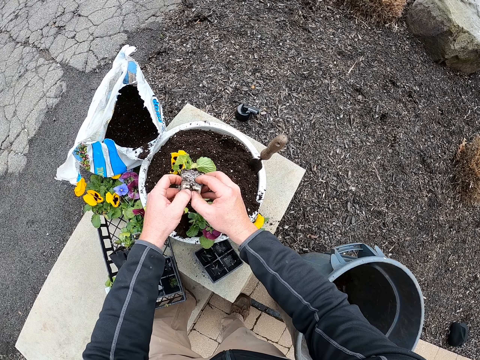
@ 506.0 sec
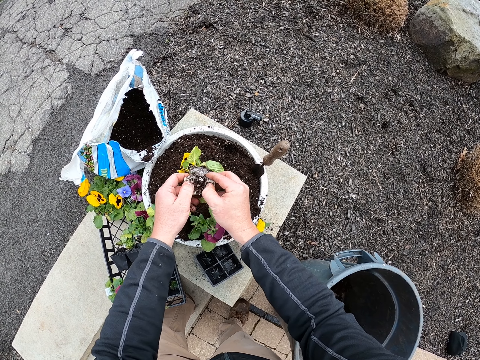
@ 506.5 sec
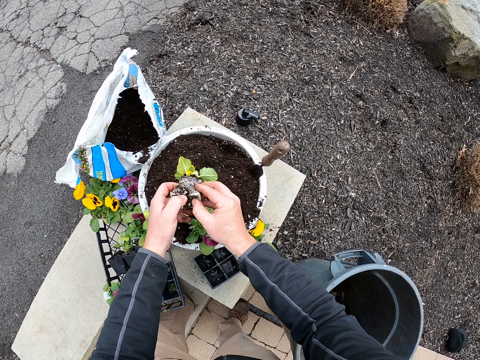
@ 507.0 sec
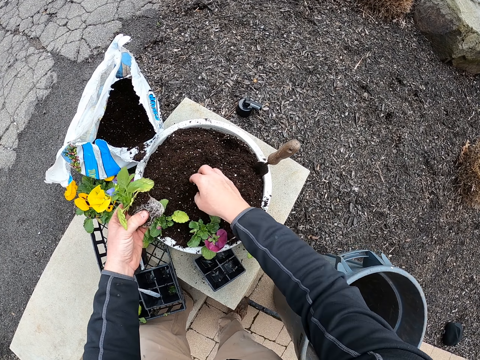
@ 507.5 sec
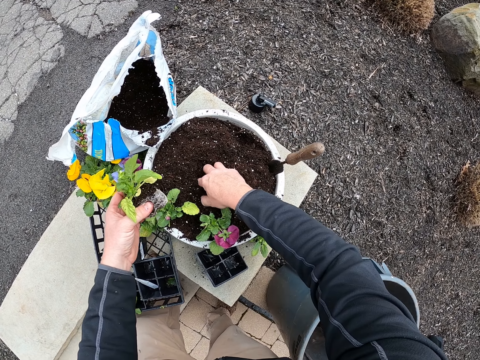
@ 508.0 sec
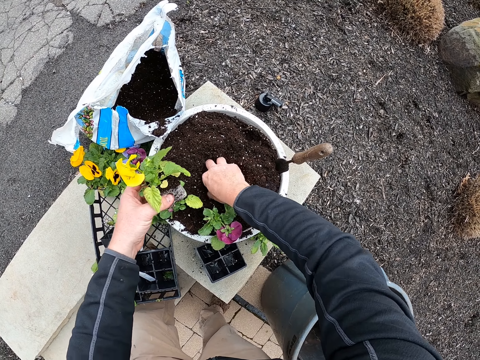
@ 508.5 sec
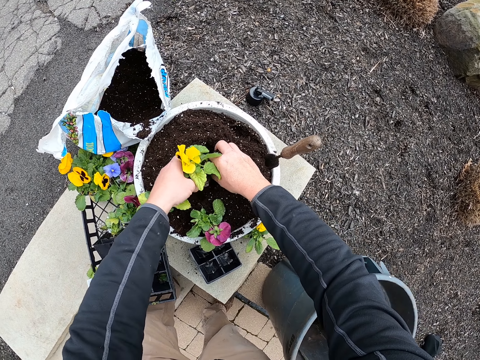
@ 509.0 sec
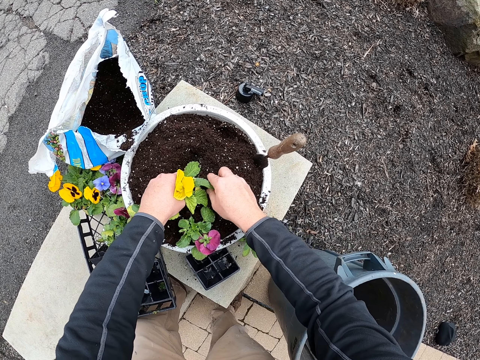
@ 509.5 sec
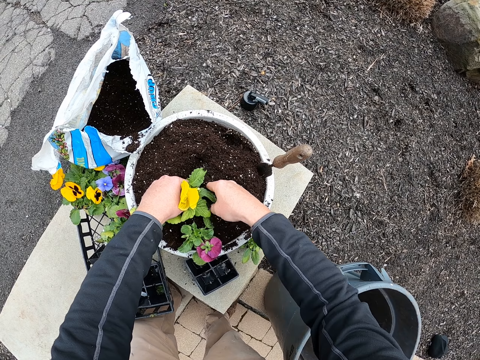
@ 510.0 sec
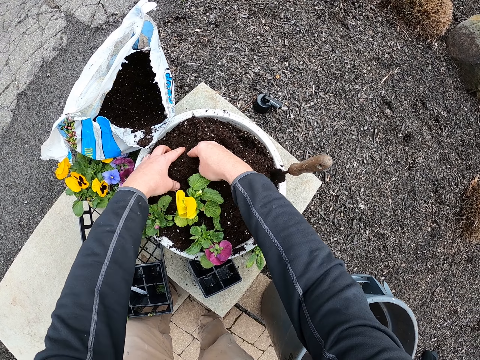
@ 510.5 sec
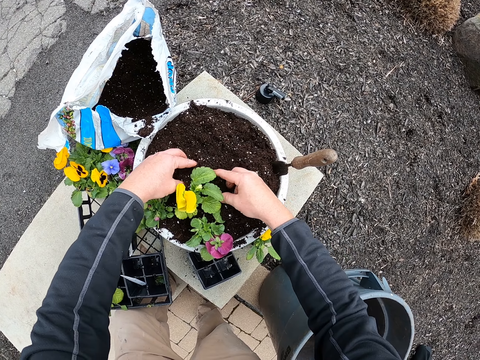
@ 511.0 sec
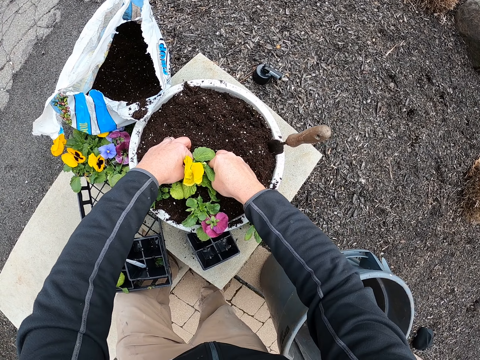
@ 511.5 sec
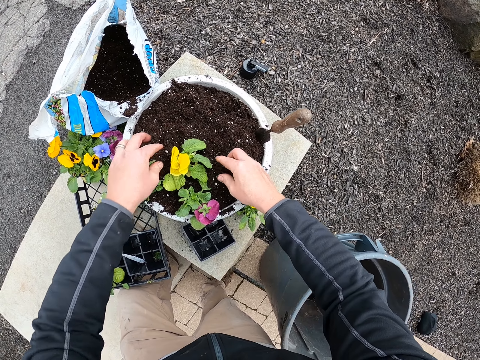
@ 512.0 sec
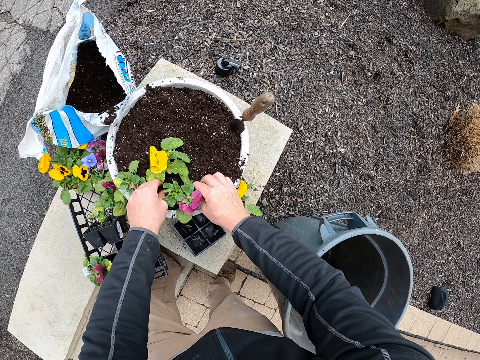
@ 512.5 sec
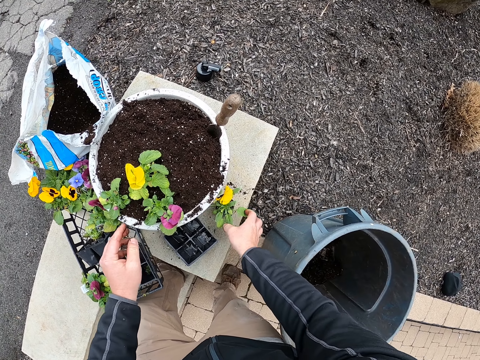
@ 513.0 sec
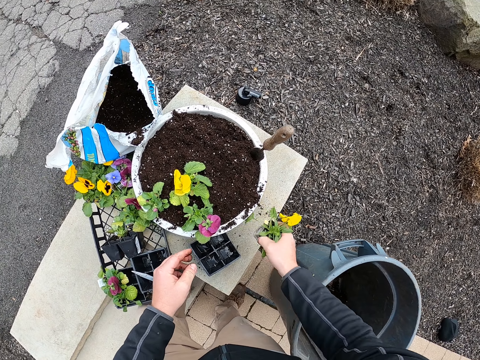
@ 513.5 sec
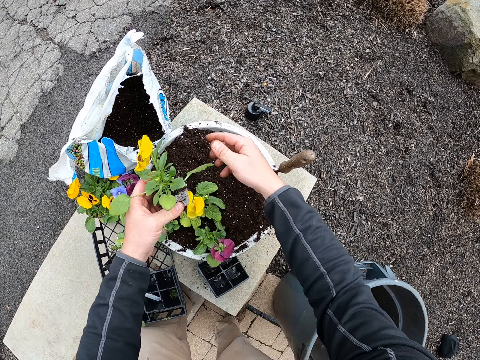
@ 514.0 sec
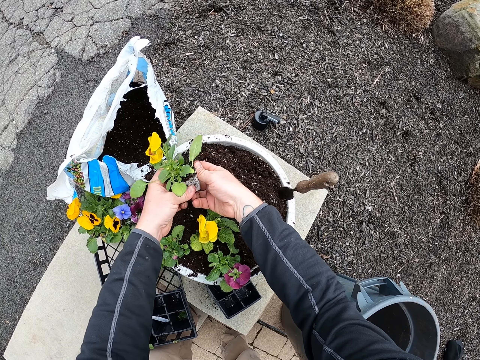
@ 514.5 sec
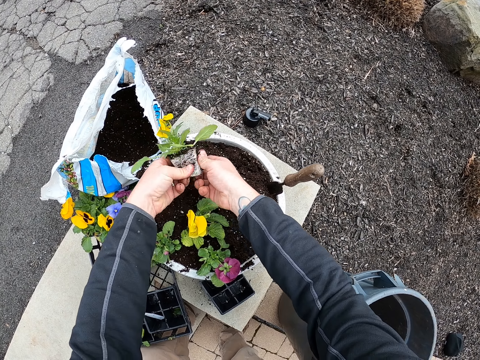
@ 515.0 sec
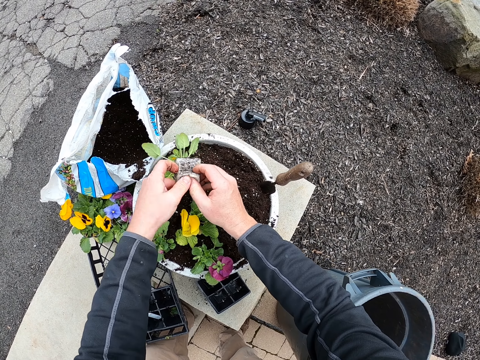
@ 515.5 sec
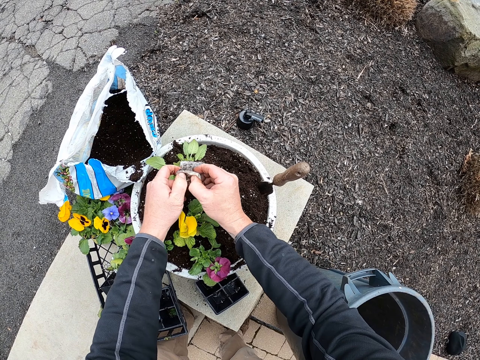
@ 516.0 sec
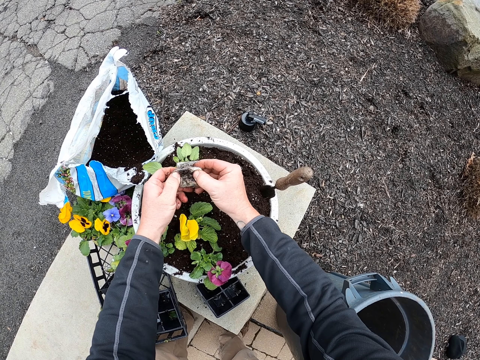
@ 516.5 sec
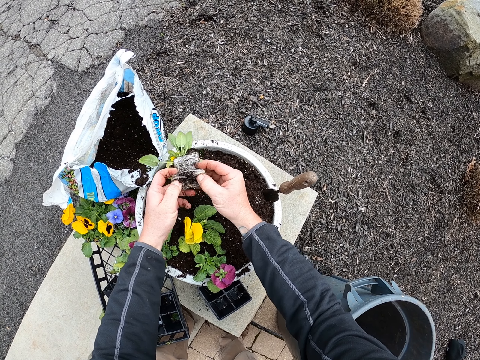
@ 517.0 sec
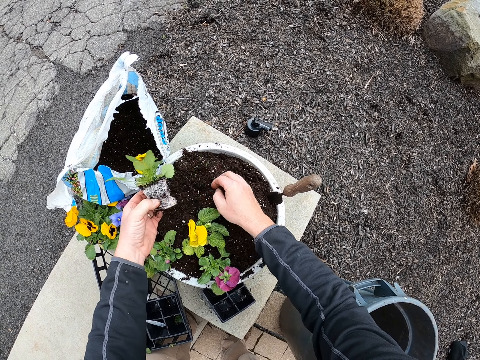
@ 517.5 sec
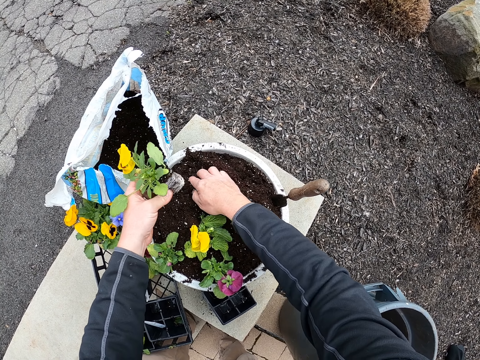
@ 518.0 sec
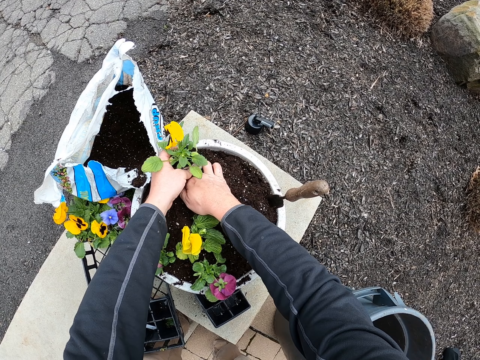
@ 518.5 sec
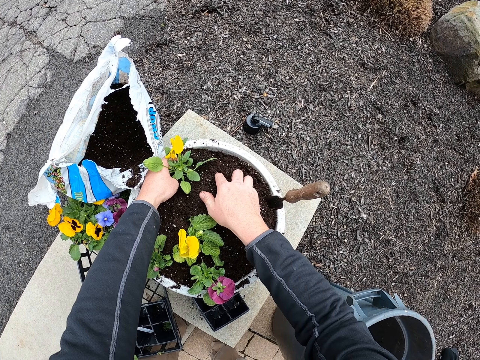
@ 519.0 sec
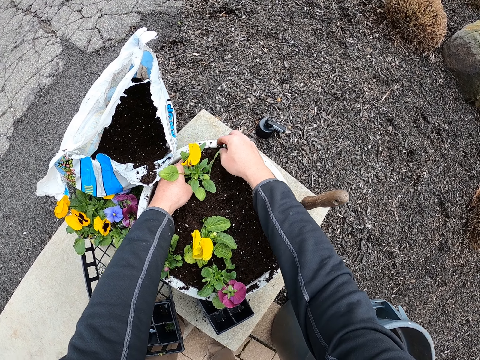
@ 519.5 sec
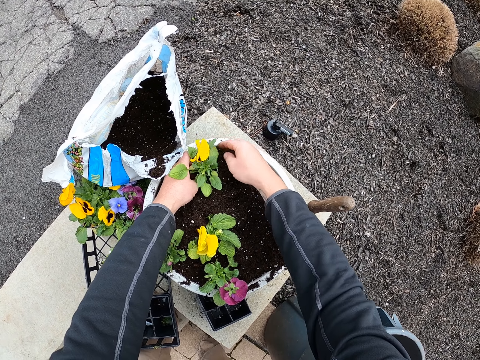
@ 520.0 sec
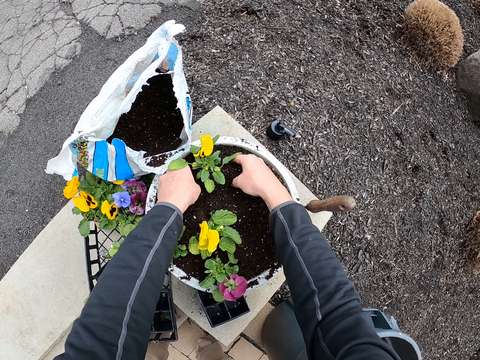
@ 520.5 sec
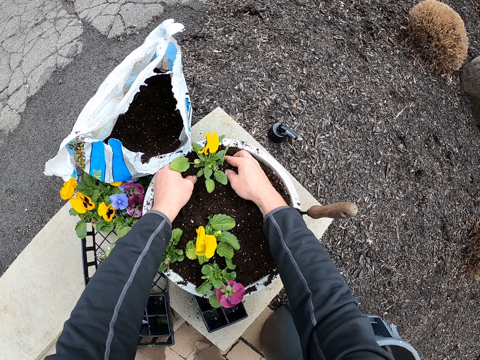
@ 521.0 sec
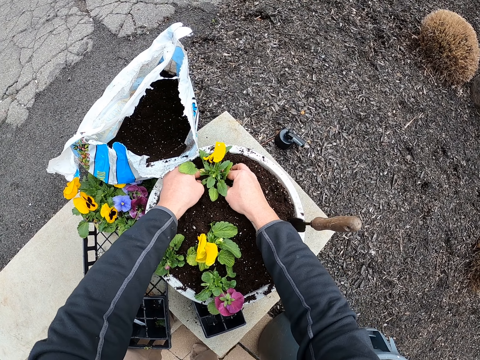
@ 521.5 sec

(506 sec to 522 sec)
The camera wearer takes a plant. They hold the plant. They touch the soil. They put the plant in the soil. They take the plant. They hold the plant. They touch the soil. They fix the plant in the soil.

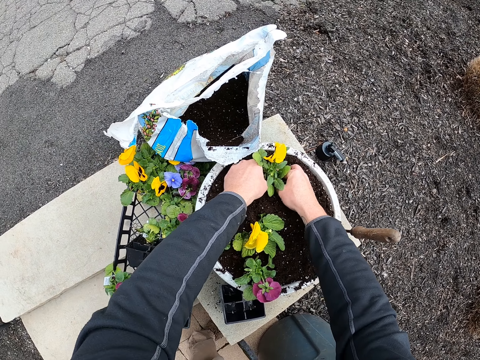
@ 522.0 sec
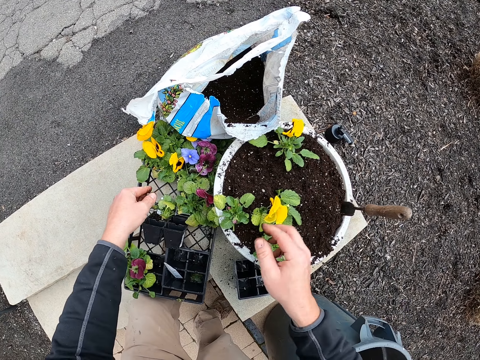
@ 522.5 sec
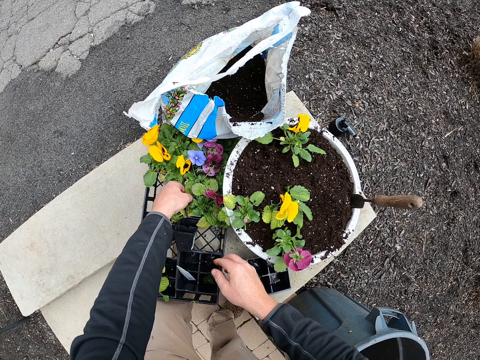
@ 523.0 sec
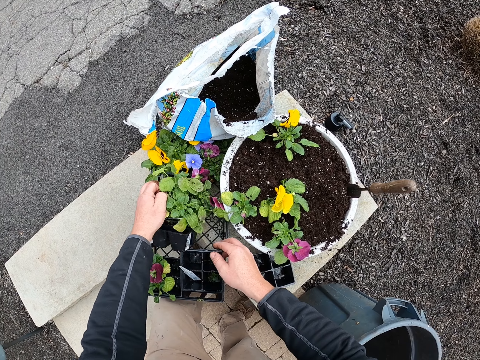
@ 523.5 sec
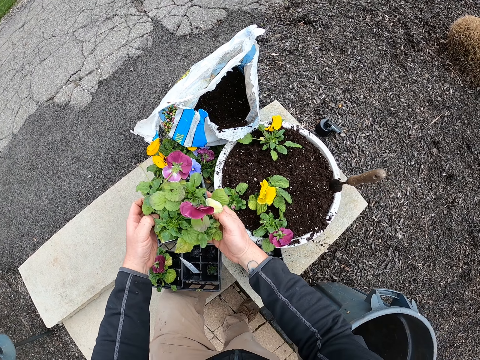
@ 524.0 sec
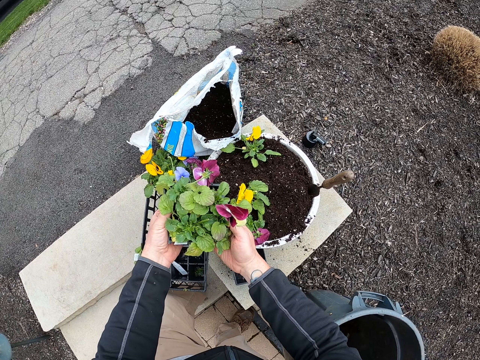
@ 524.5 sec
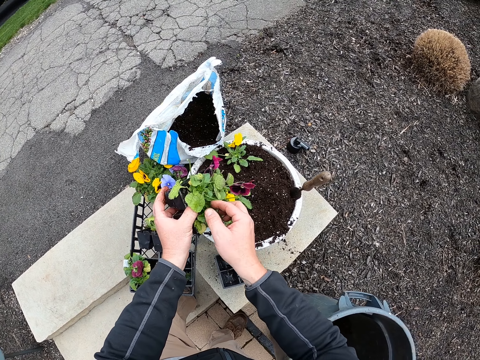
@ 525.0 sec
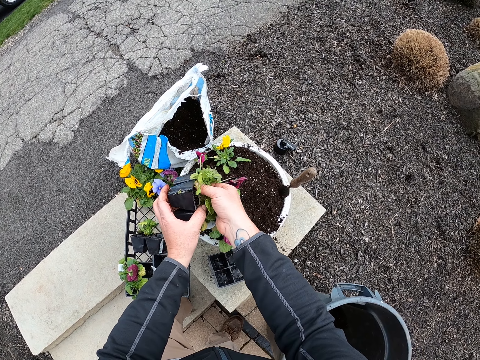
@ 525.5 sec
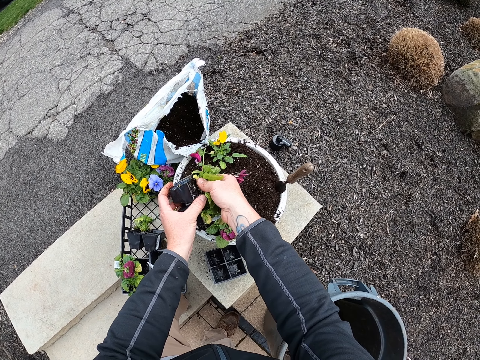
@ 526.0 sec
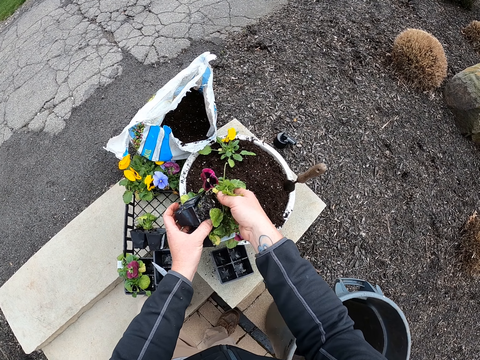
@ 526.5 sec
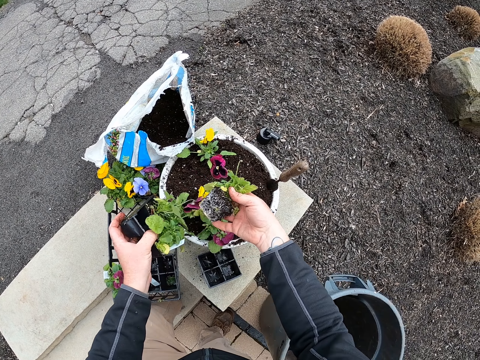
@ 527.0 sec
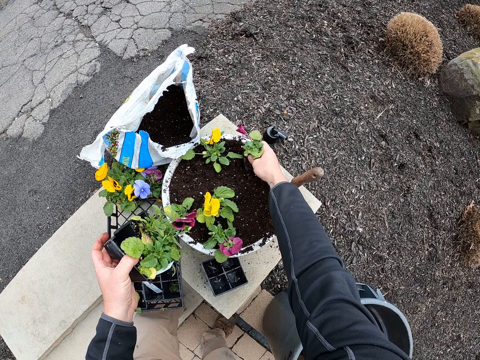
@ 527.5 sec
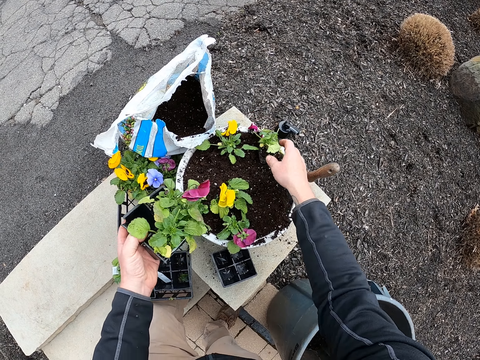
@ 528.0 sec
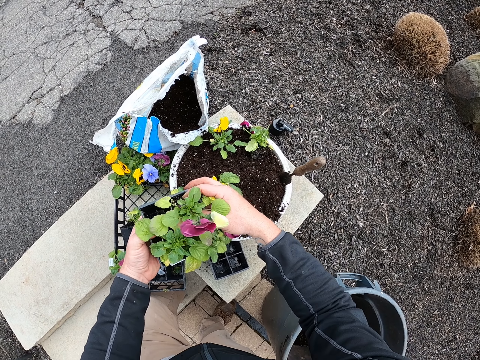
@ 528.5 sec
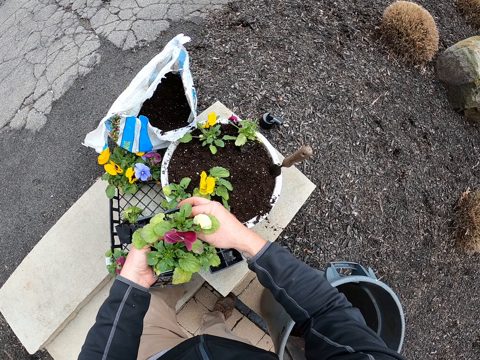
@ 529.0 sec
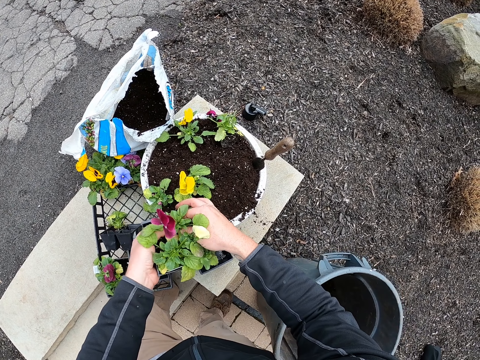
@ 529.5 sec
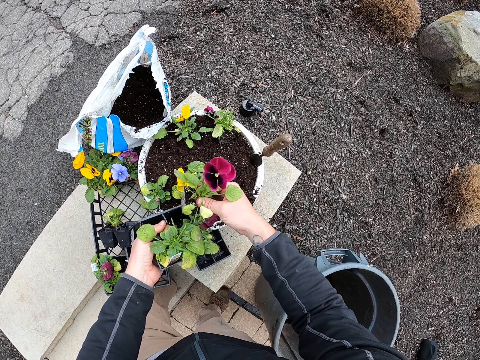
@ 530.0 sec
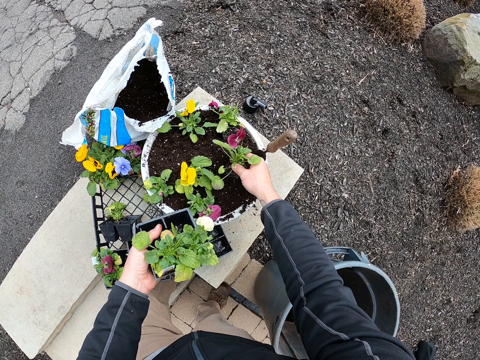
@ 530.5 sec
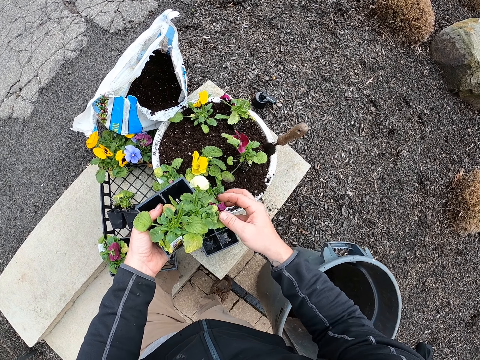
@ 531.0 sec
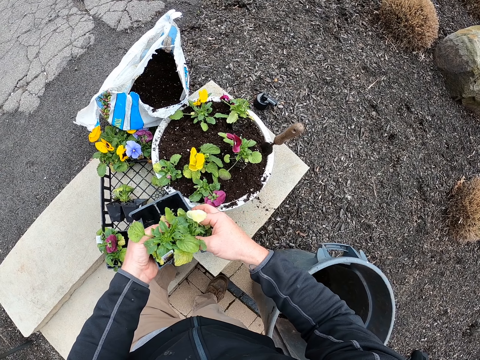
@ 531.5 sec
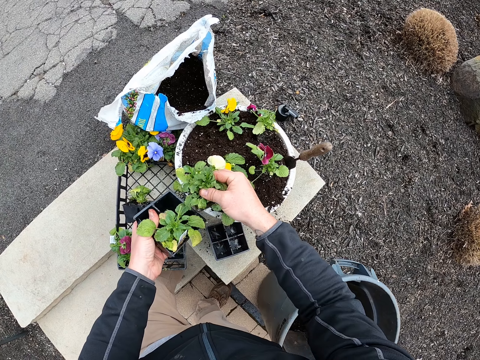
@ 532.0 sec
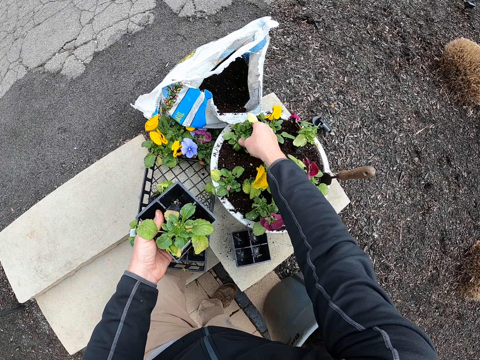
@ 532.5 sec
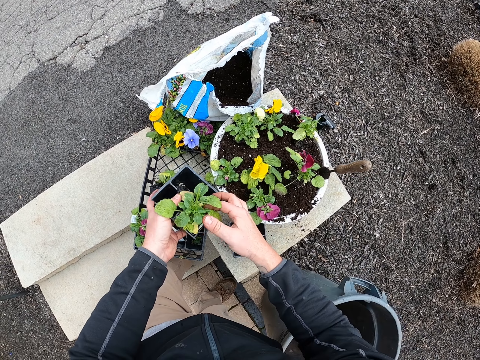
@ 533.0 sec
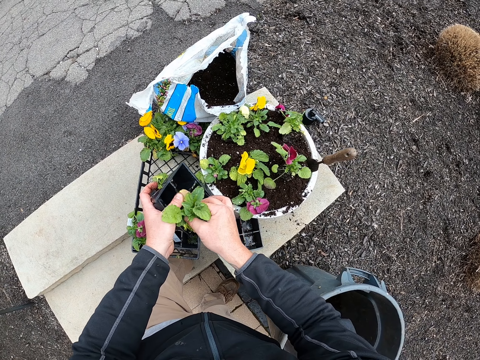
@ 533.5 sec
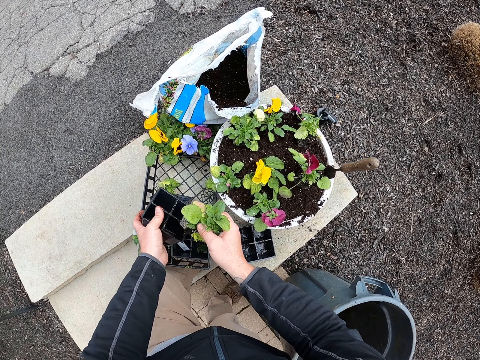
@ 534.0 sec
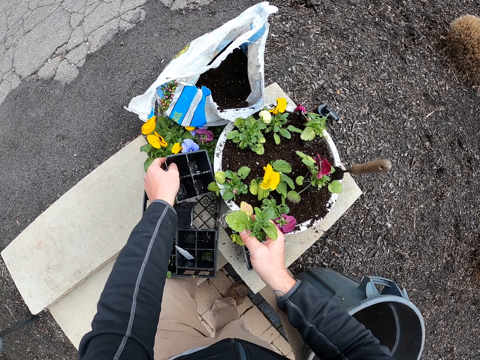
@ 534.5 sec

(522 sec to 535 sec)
The camera wearer takes a plant. They remove the plant from a container. They put the flower in the flower pot or bucket. They remove the plant from the container. They put the plant in the bucket. They remove the plant from the container. They put the plant in the bucket. They remove the plant from the container.
